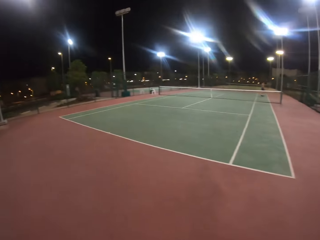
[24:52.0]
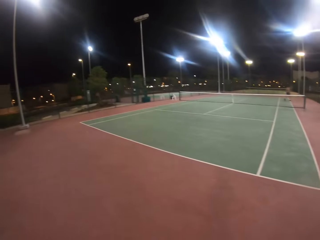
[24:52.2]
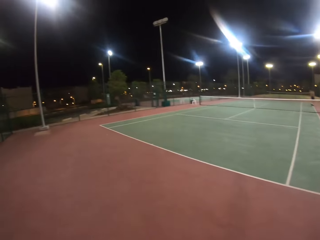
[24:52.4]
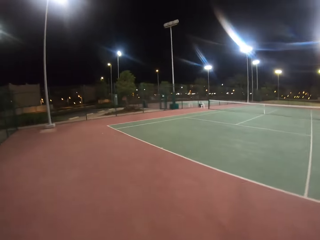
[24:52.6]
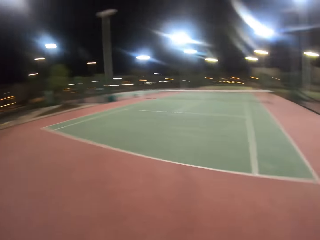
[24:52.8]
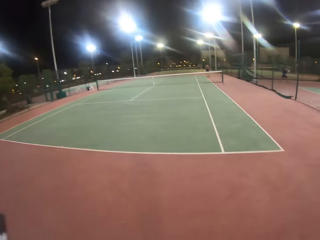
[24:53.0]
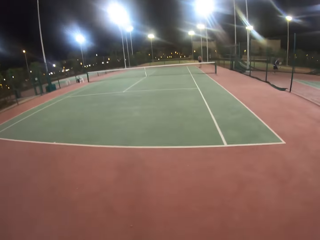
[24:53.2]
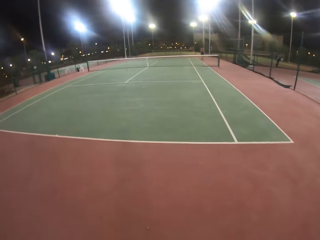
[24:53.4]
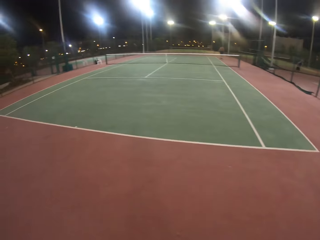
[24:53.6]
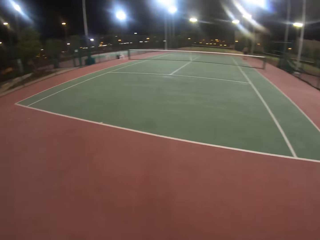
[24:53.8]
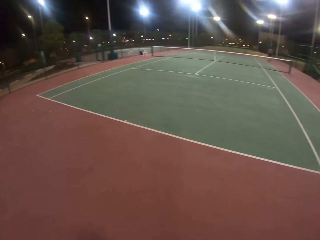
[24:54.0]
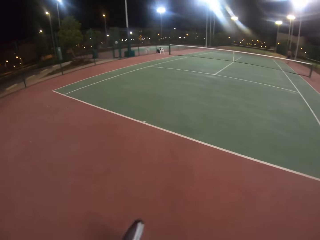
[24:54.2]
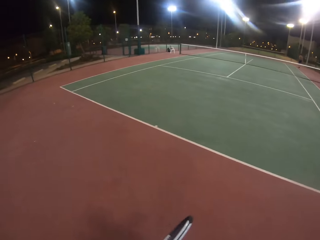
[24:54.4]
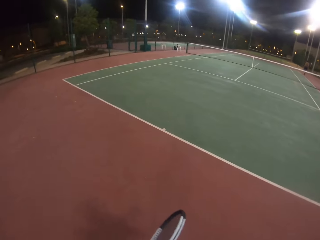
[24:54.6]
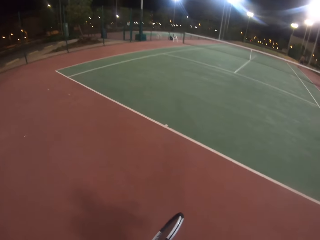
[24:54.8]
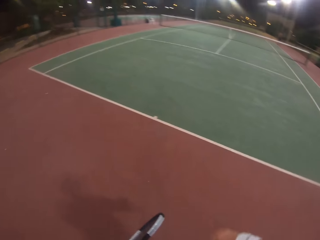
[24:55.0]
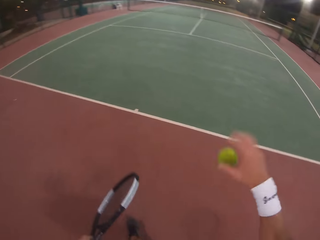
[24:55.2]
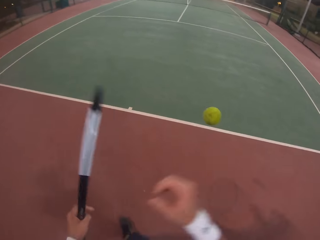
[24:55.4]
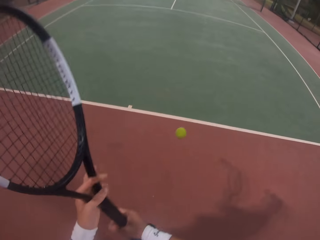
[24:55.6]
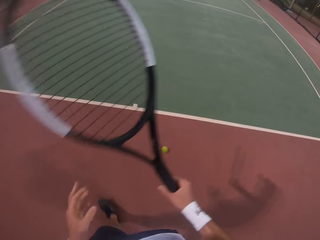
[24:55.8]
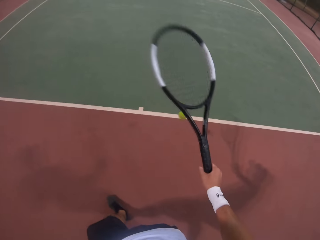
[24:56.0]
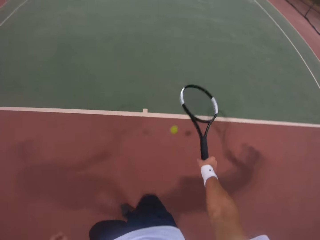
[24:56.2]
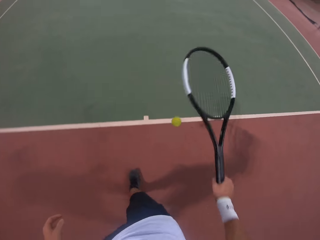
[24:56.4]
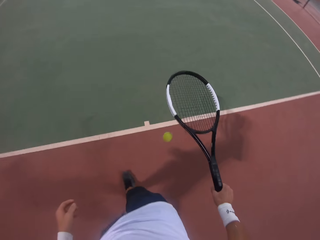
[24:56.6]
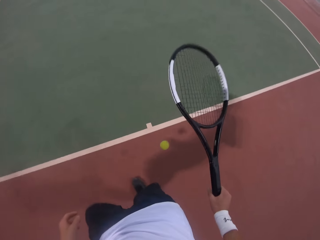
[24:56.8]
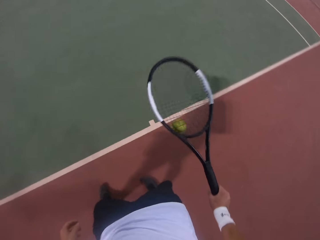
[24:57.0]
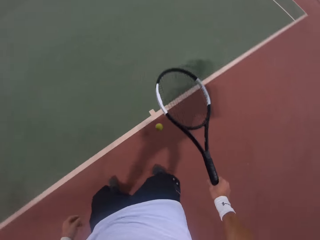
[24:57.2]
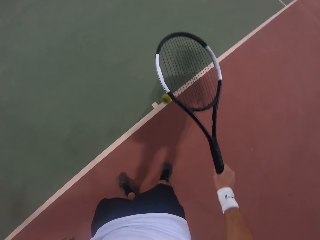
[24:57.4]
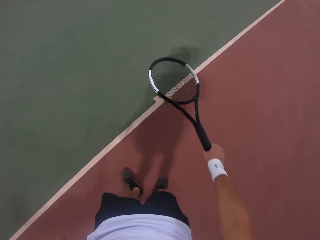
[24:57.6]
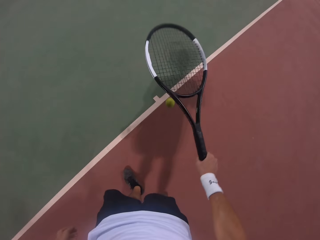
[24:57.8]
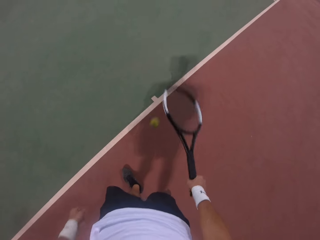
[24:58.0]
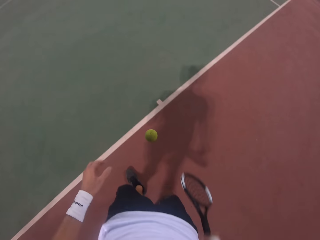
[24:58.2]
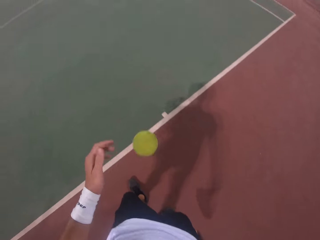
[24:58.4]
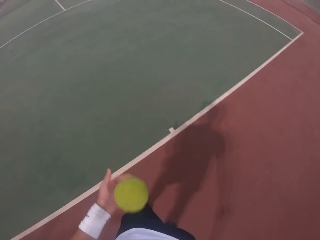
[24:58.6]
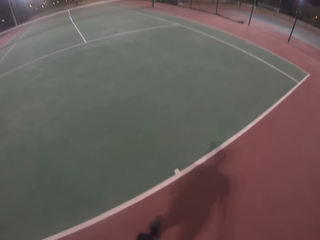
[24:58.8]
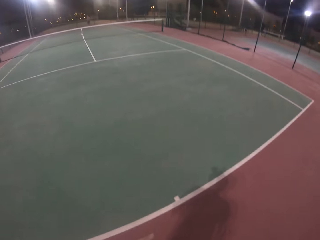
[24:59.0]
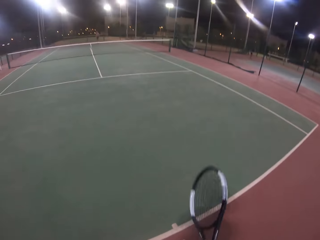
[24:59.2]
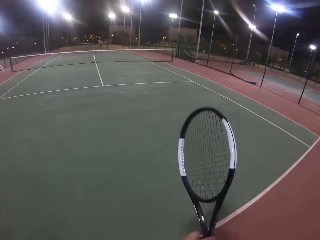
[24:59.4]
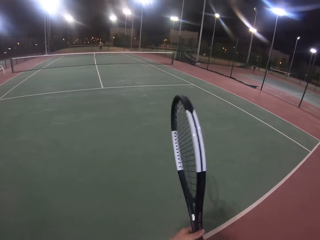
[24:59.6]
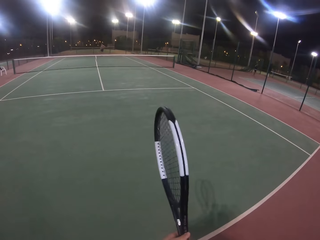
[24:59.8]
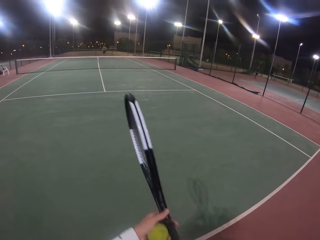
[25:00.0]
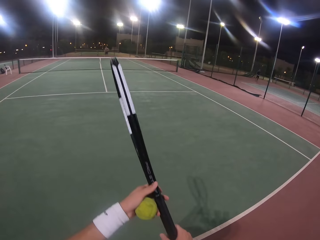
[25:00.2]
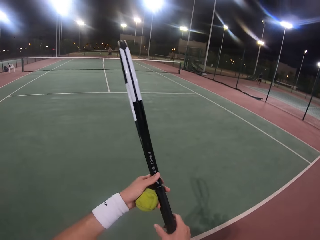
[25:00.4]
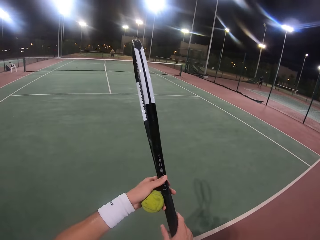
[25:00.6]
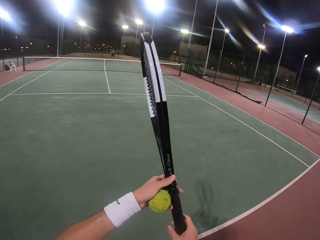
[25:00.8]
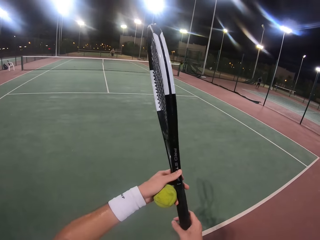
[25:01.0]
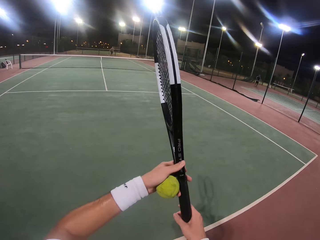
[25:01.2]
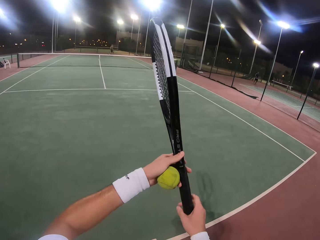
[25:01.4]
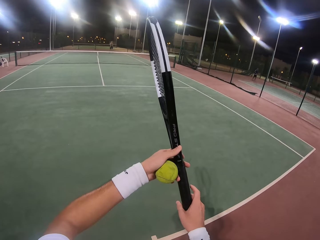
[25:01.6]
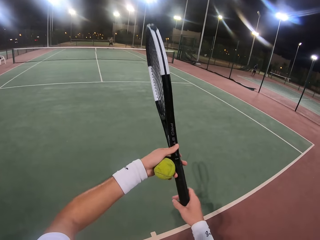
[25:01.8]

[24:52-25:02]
The camera wearer walks around the field. He holds the racket with both hands. He bounces the ball with the racket. He carries the ball with his left hand. He catches the ball. He lifts the ball with his left hand.

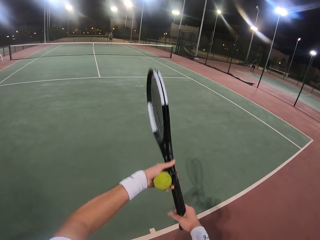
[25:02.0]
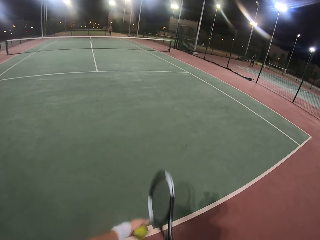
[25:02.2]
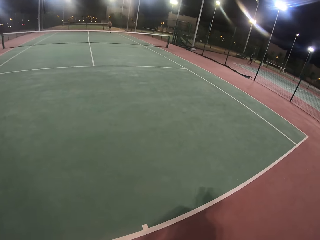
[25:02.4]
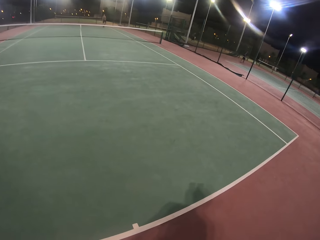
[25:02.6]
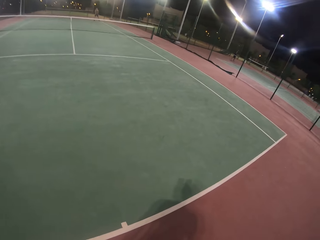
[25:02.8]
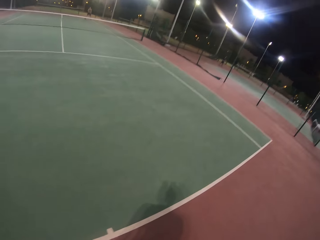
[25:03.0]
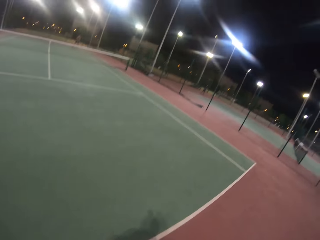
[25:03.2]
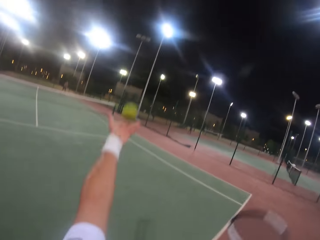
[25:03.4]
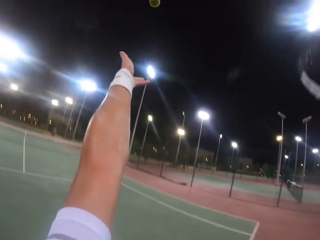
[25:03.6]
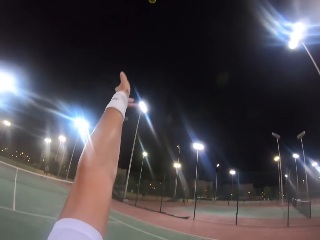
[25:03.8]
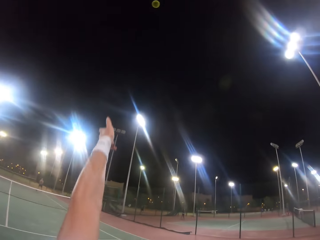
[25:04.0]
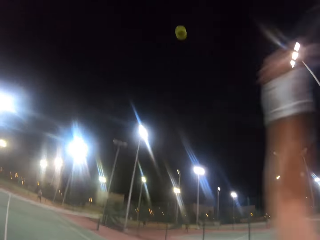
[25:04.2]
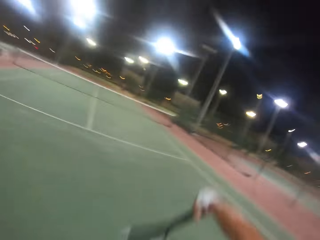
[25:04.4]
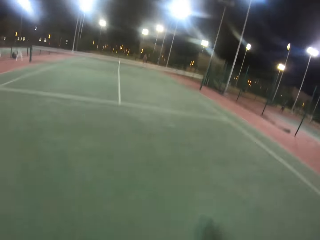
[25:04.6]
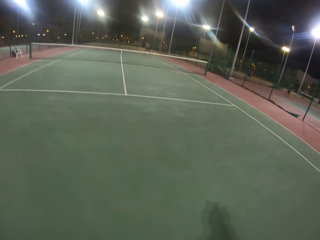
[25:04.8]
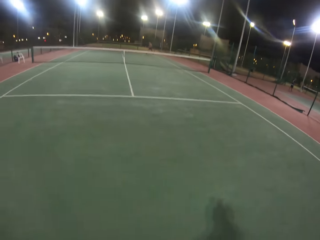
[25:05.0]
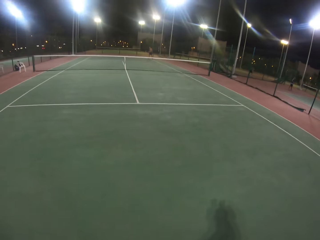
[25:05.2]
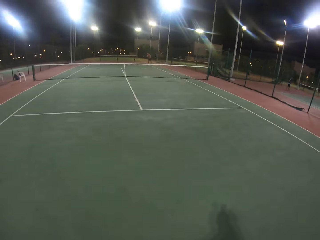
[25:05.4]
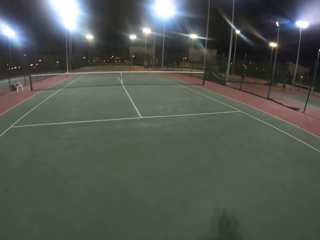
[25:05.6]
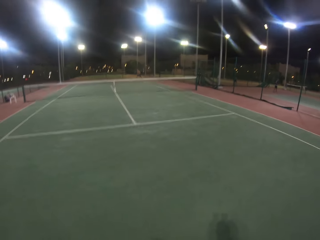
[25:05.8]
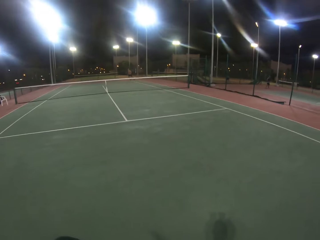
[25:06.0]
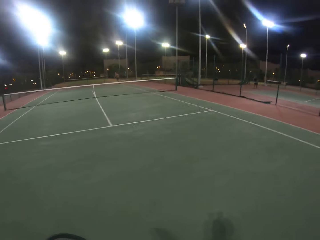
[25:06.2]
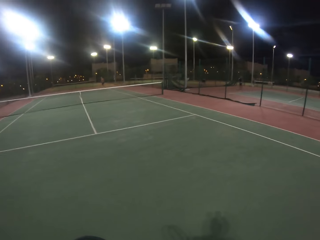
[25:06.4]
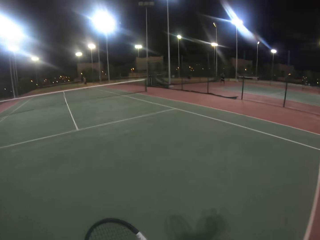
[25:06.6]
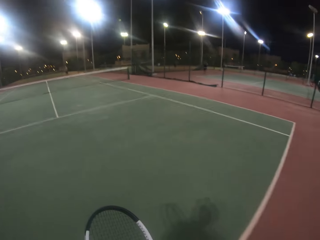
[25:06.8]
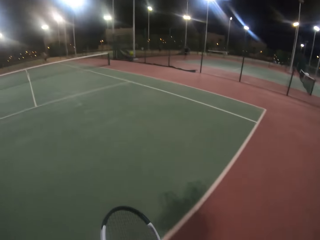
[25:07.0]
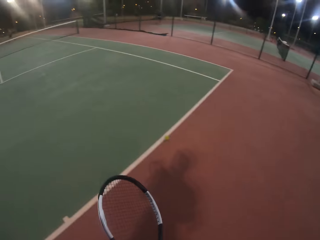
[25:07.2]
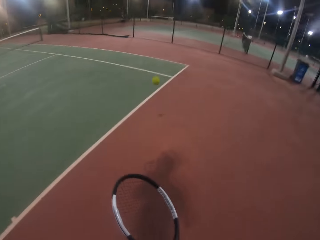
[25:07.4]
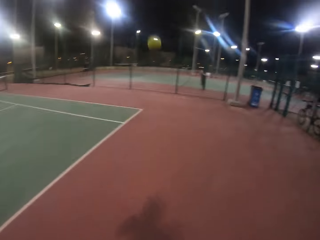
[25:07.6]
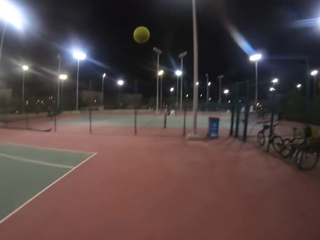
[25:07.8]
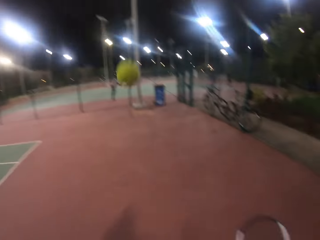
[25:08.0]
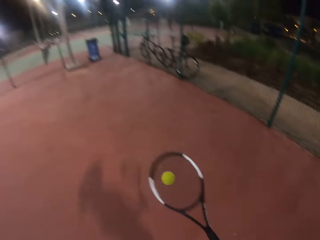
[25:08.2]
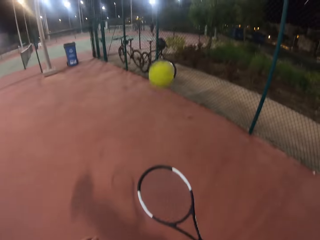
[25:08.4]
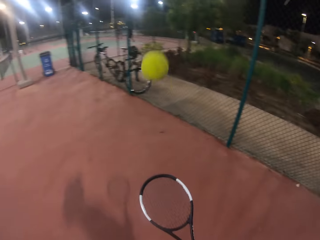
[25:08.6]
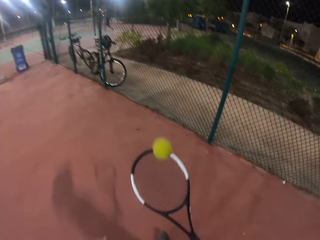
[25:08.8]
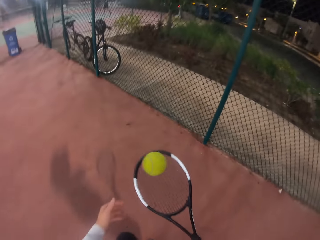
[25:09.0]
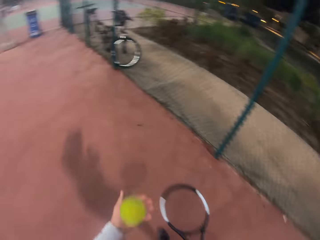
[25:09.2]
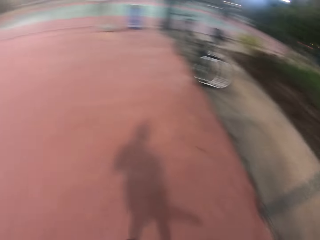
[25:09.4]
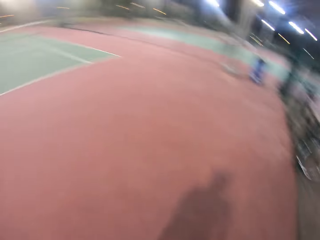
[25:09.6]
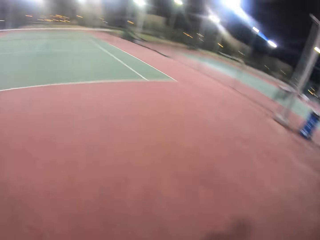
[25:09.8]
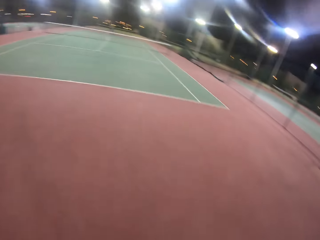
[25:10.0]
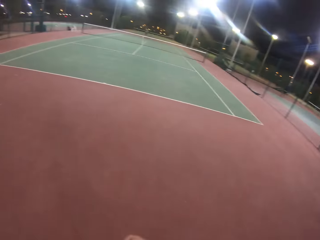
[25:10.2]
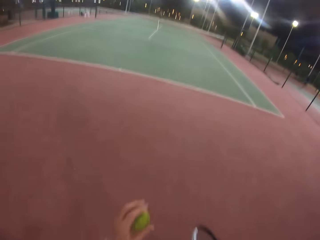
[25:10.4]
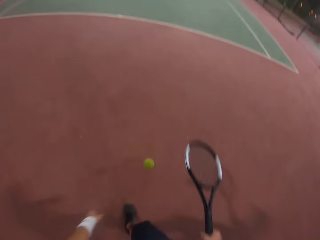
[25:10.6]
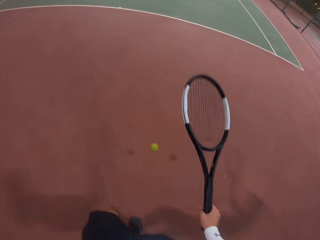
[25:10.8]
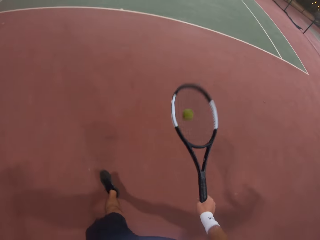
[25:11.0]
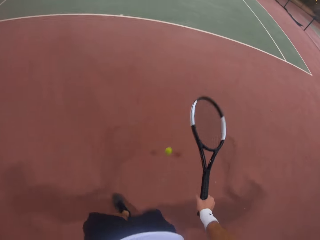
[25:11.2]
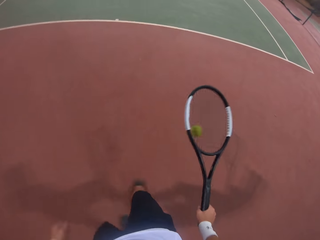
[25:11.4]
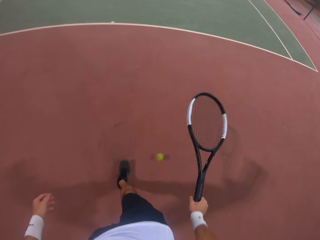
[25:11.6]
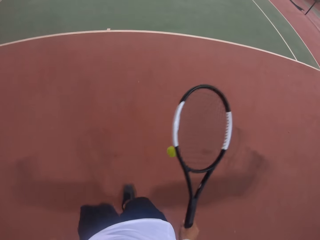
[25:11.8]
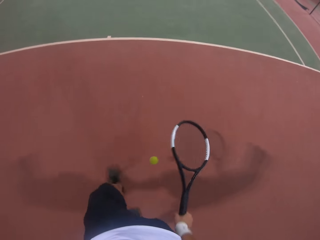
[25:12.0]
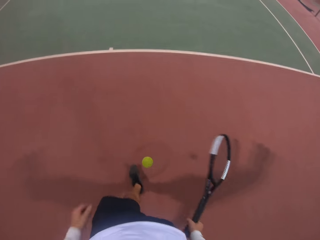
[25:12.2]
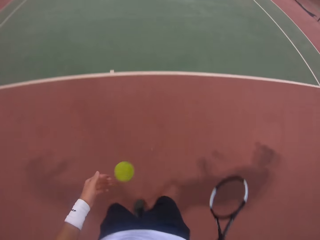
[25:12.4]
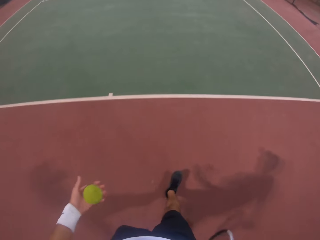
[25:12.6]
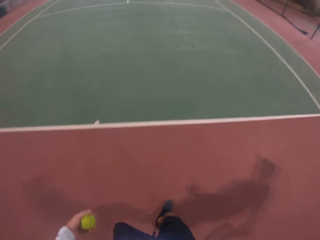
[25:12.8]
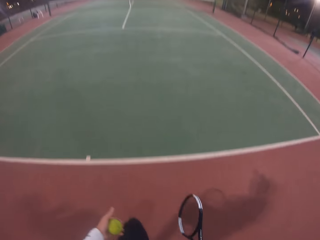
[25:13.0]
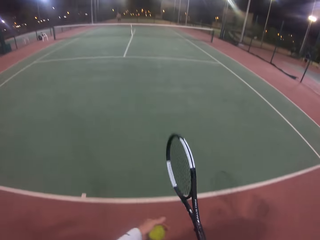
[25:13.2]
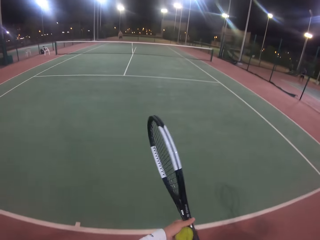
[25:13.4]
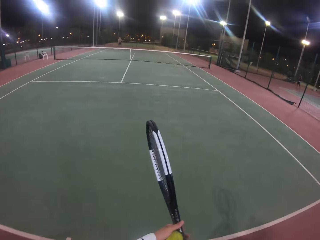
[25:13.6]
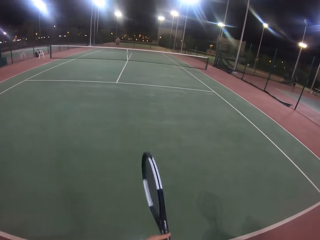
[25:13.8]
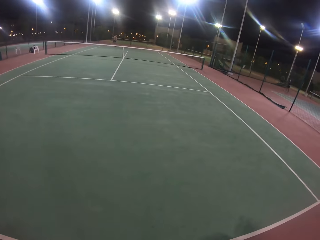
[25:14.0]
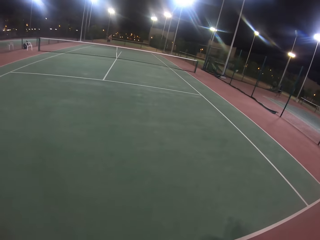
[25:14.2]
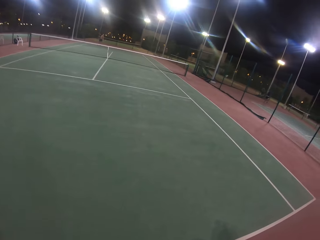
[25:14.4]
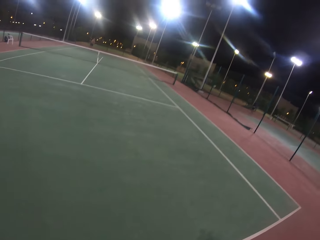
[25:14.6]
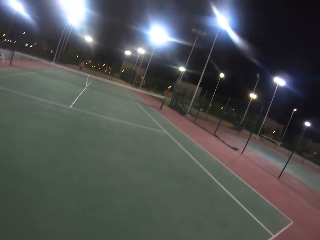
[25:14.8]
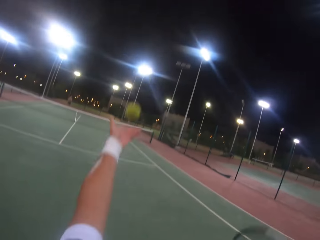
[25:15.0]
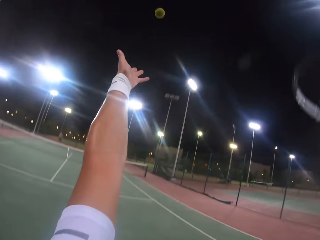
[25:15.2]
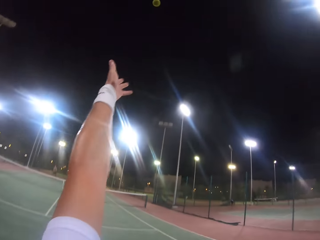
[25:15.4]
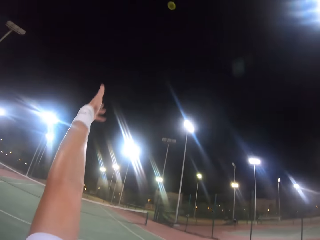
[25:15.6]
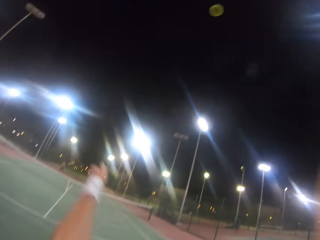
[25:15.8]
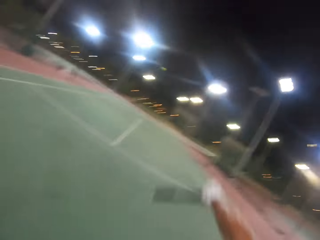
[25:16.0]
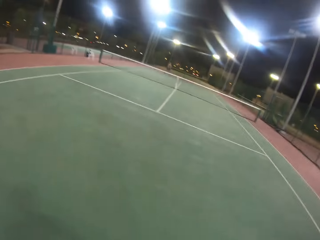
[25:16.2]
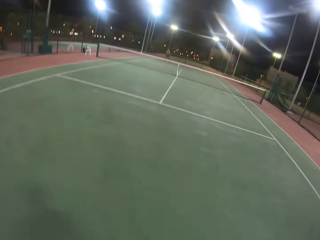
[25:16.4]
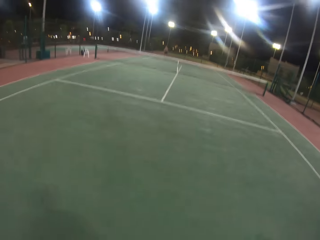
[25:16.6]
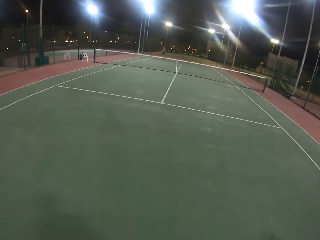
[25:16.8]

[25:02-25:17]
The camera wearer holds the racket with both hands. He holds the racket with his right hand and holds the ball with his left hand. He looks around. He throws the ball up. He hits the ball with the racket. He walks across the tennis court. He stretches the racket. A man hits the ball with the racket. The camera wearer hits the ball with the racket. He bounces the ball with the racket. He holds the ball with his left hand. He turns around. He catches the ball. He bounces the ball with the racket. He holds the ball with his left hand. He catches the ball. He holds the racket with both hands. He throws the ball up with his left hand. He hits the ball with the racket. He throws the ball with the racket.
